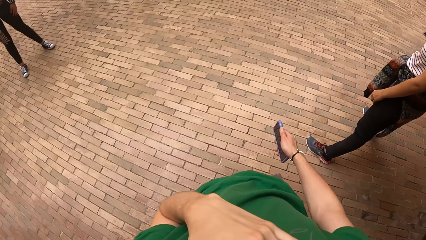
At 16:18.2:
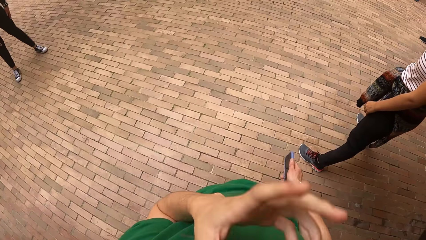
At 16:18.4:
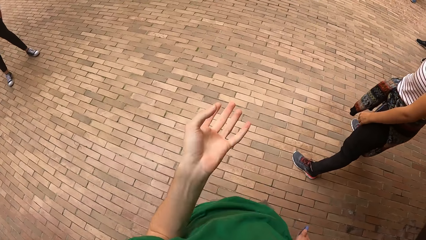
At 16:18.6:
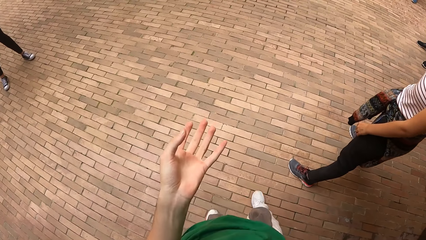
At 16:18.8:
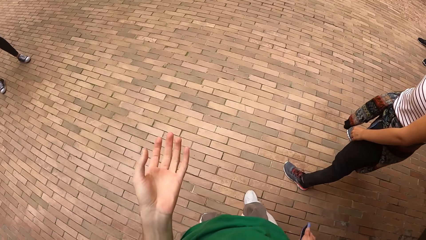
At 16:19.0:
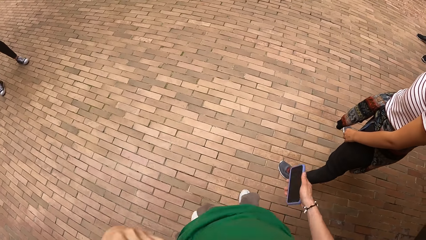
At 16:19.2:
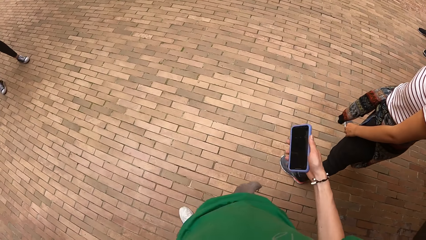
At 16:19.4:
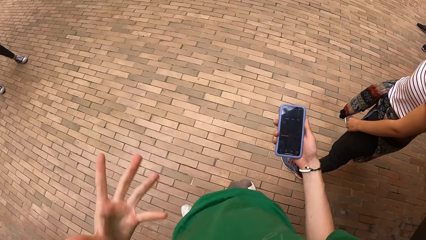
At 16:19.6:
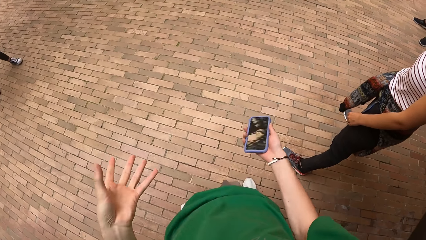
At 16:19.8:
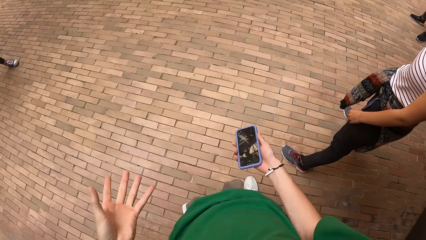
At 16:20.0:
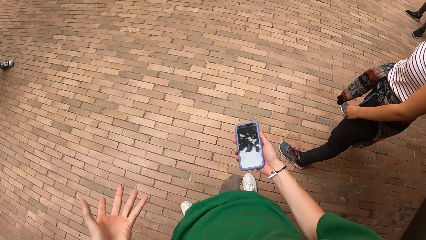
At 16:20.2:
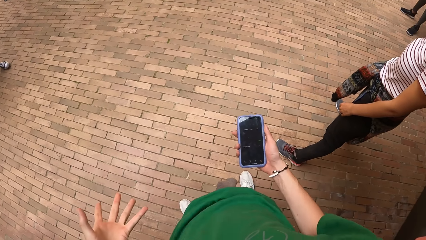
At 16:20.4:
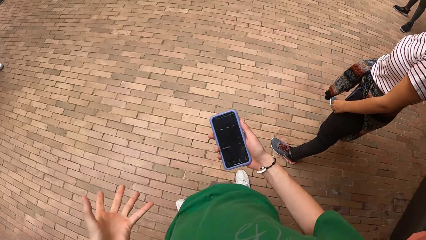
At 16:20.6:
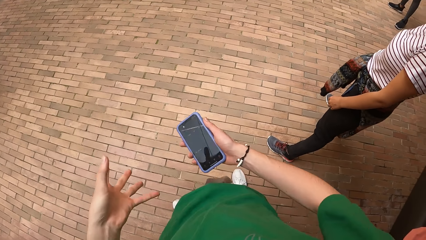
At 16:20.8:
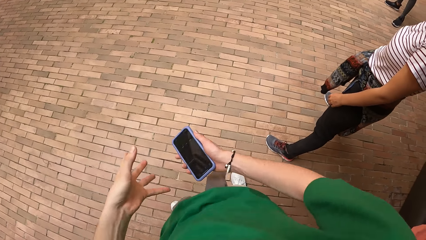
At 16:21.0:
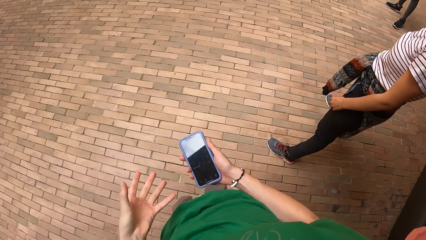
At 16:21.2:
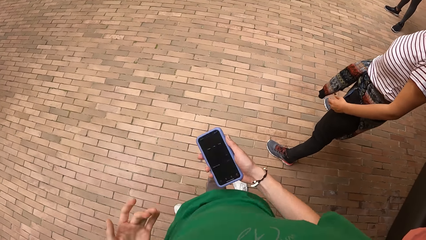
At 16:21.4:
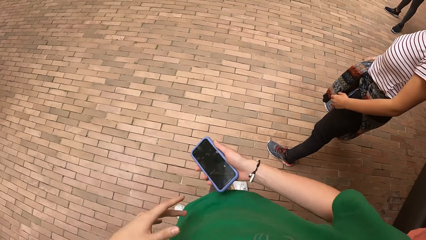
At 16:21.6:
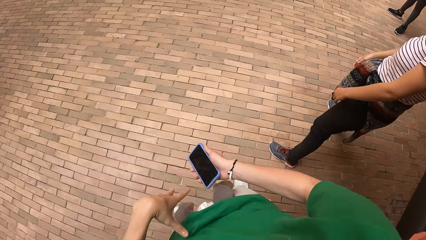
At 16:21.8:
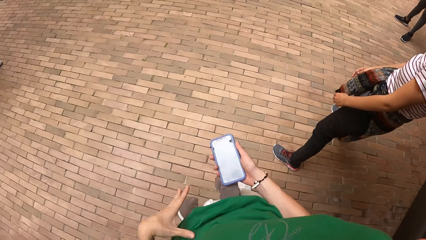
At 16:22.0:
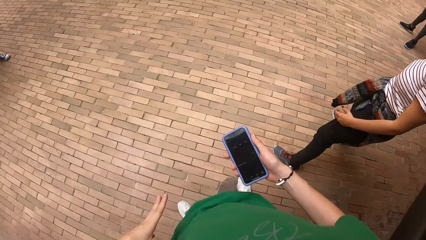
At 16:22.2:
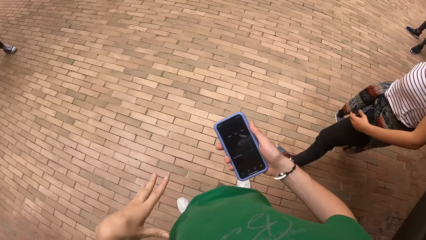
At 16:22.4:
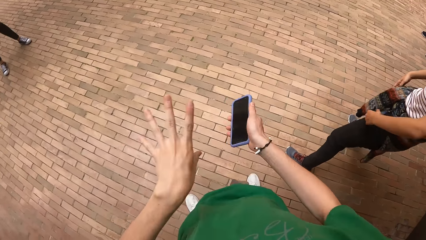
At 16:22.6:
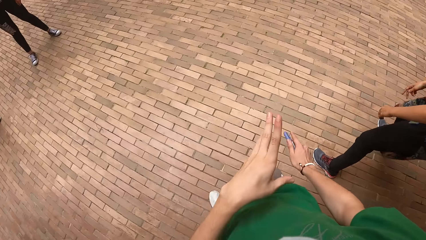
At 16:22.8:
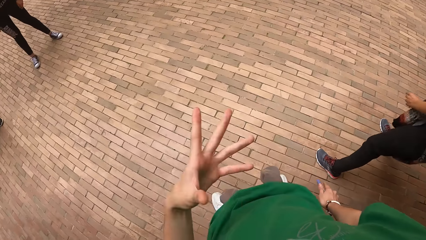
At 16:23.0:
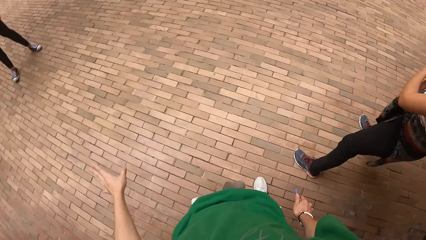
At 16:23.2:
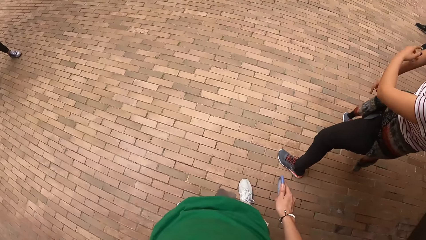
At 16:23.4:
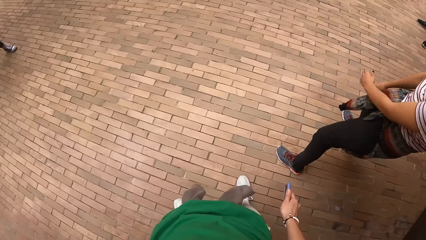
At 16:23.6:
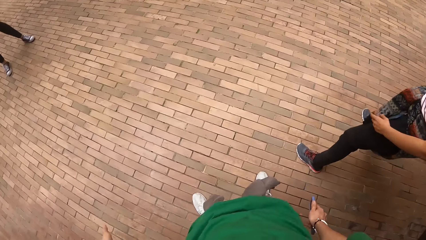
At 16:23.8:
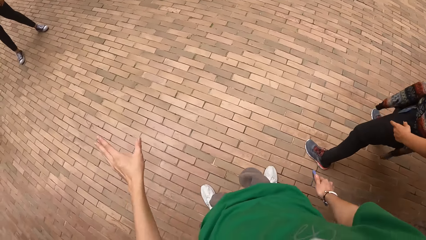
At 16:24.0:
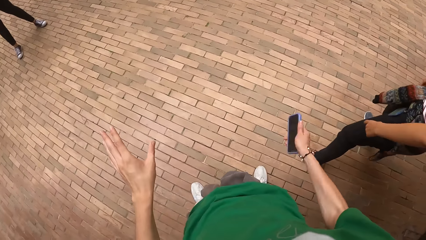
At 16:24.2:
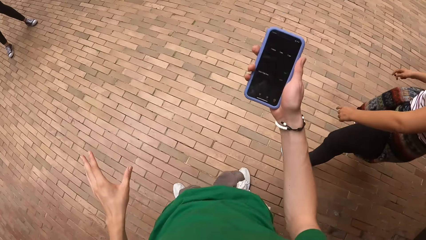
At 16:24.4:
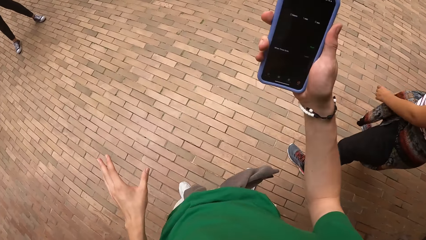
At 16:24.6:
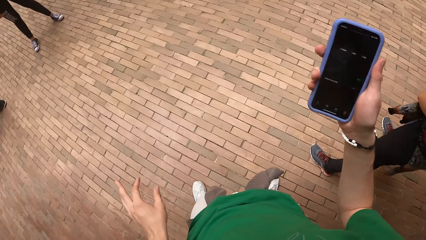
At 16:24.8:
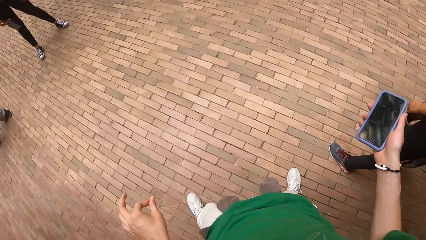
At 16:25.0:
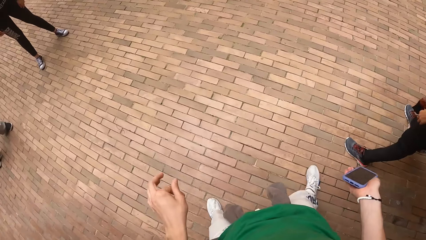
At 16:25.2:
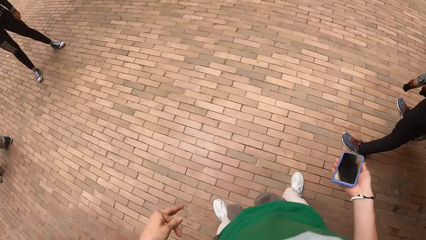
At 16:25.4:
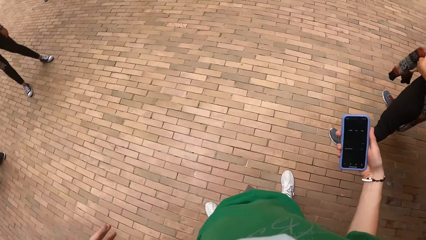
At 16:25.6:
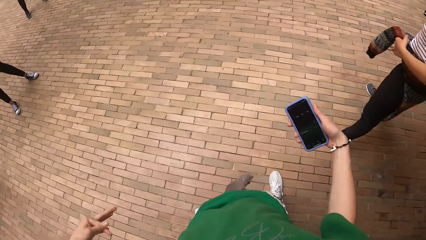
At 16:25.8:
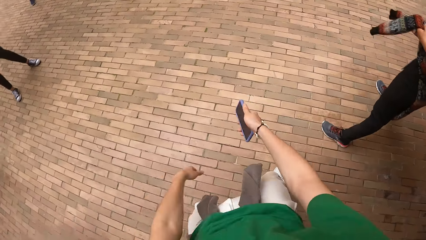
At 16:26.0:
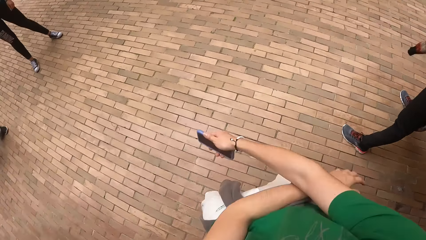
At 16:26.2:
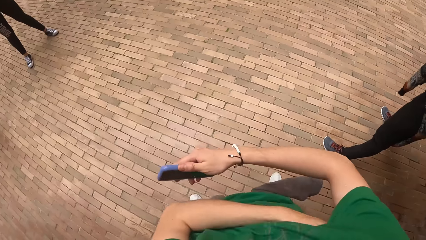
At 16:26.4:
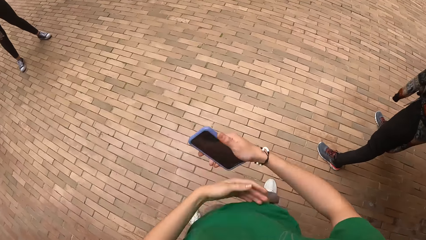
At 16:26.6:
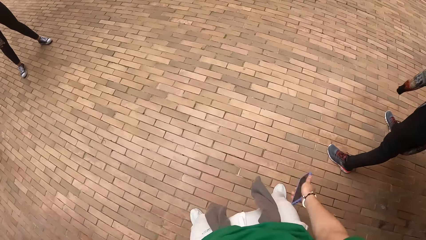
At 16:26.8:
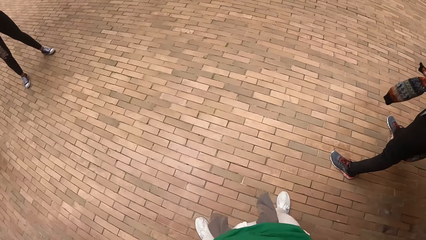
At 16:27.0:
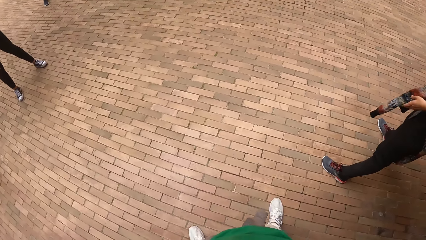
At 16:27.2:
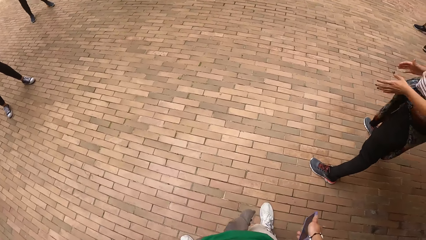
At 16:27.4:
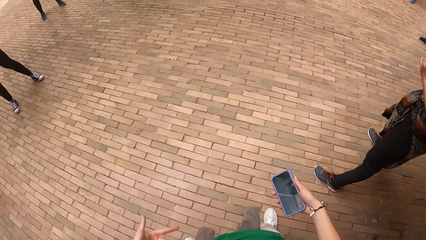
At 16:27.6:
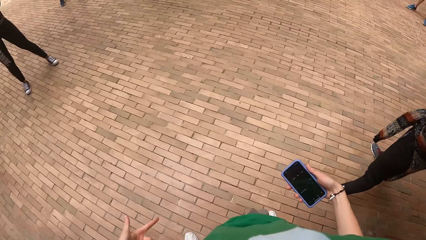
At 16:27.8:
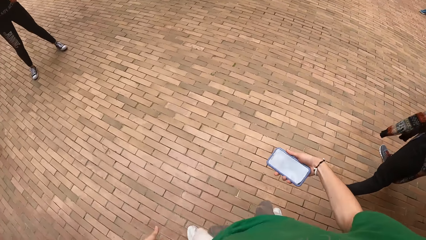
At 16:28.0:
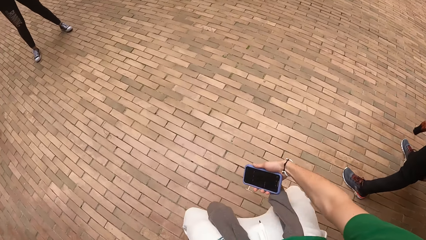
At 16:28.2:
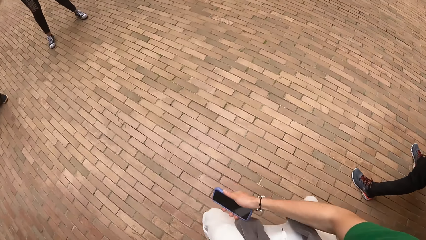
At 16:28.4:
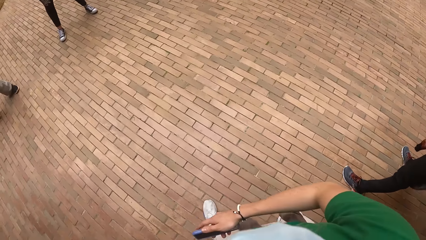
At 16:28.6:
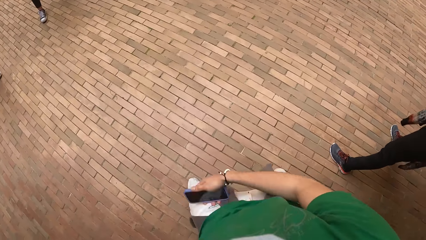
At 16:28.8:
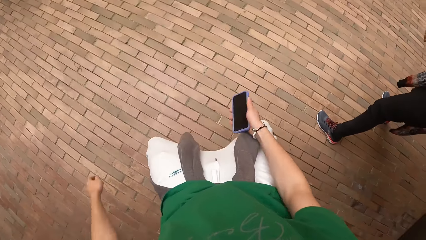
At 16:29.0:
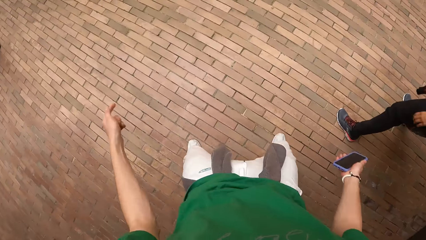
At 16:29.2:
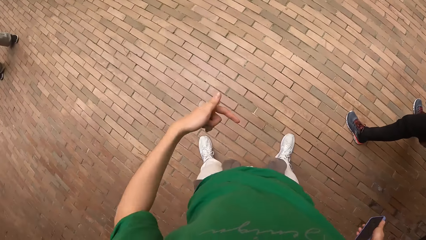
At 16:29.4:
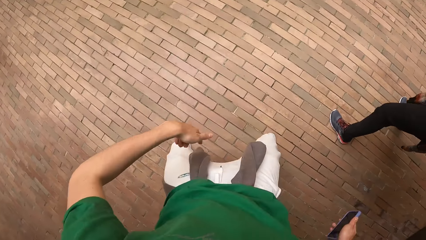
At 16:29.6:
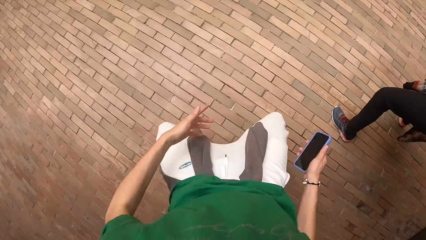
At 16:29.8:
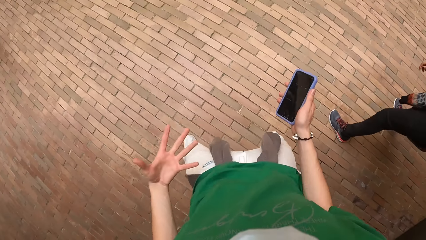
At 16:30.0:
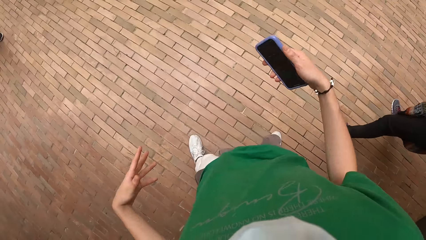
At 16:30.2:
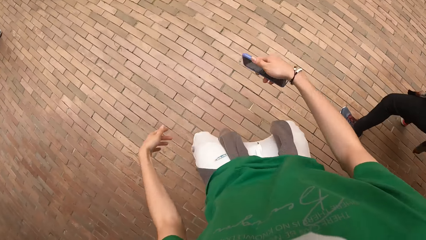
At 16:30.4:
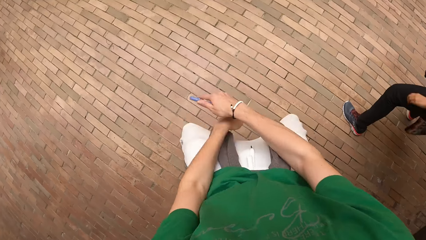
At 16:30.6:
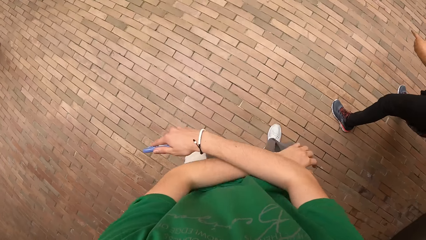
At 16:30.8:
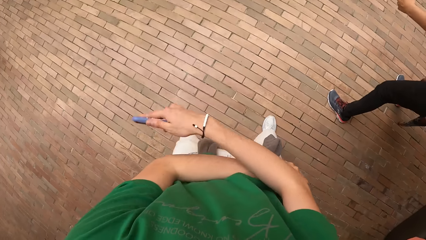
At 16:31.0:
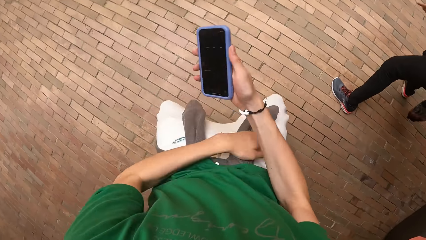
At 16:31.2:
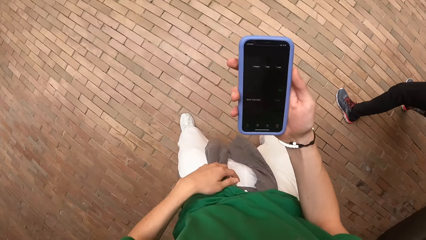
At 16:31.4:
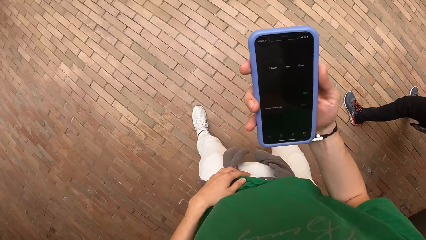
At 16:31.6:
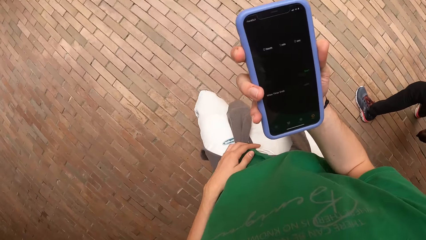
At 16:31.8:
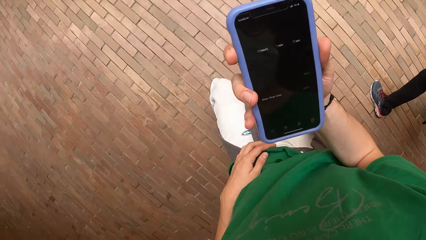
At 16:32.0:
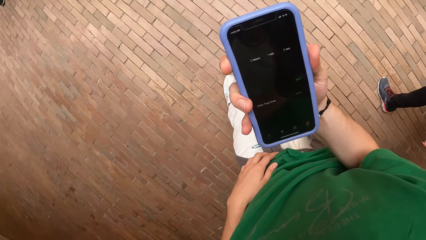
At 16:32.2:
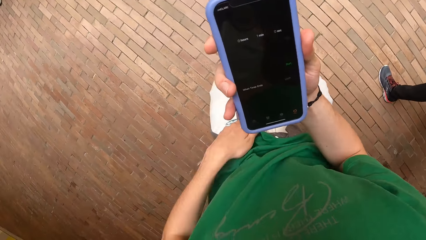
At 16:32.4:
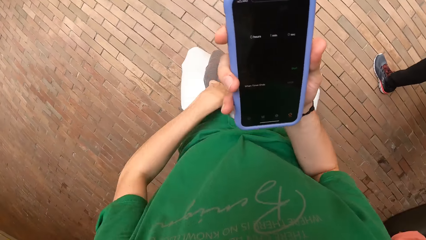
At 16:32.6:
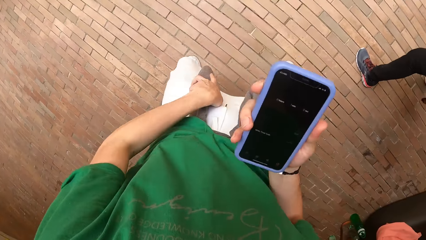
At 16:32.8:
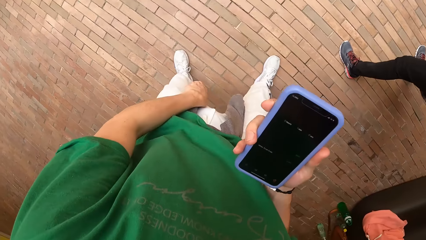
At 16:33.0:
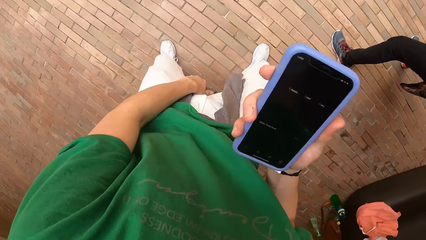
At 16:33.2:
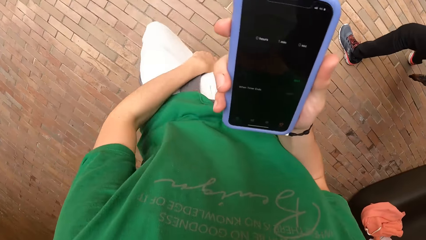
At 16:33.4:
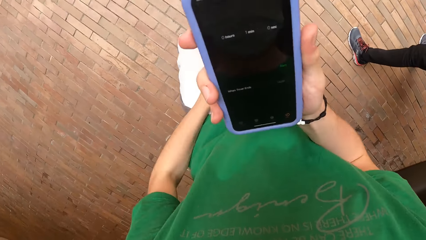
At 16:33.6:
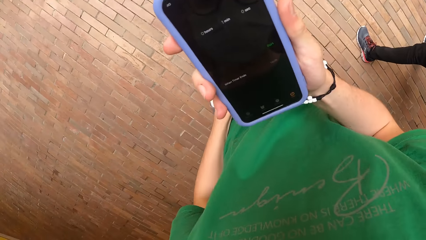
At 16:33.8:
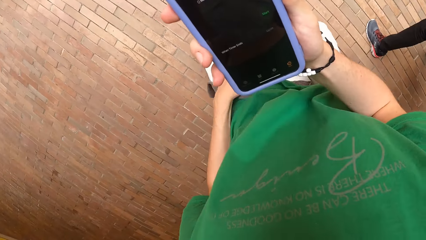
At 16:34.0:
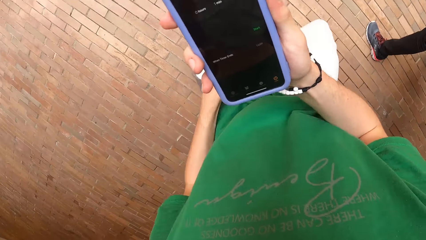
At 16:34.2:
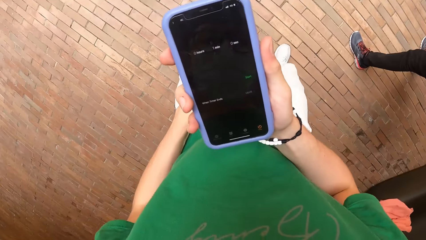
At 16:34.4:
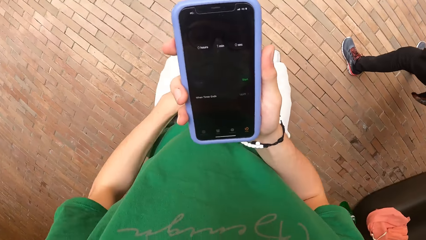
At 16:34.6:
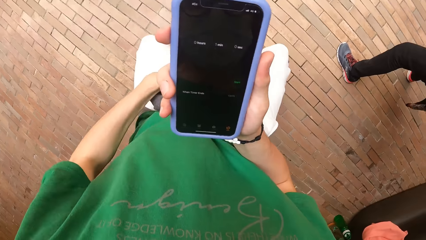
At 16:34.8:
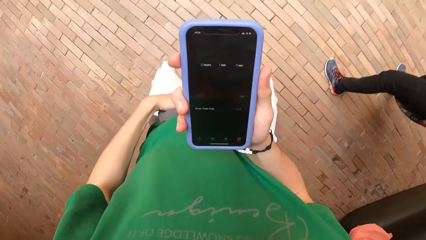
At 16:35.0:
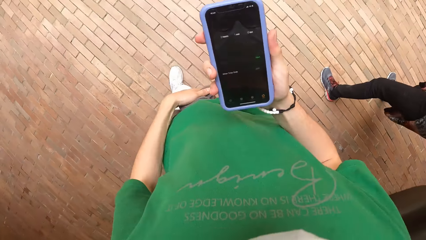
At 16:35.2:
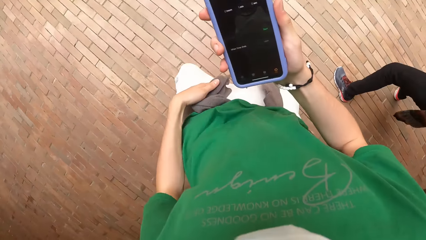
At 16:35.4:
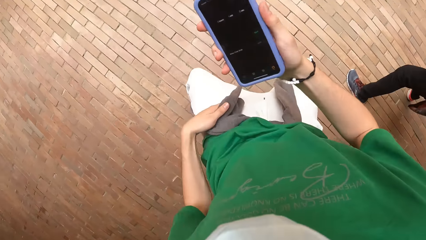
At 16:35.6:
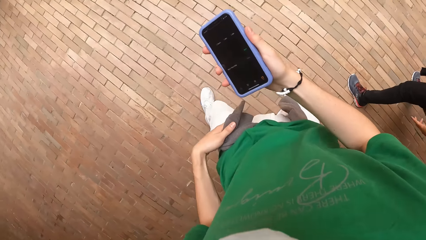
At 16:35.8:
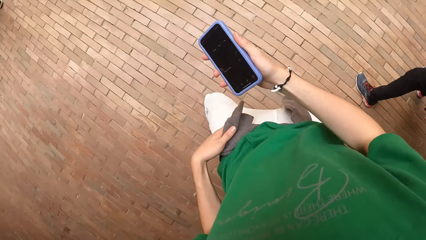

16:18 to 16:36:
The camera wearer touches her face. They instruct a group of people. They show a hand gesture. They check the screen of the phone in his right hand. They dance with the group of people.
